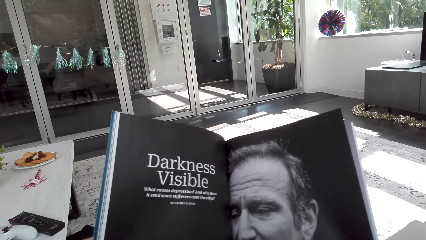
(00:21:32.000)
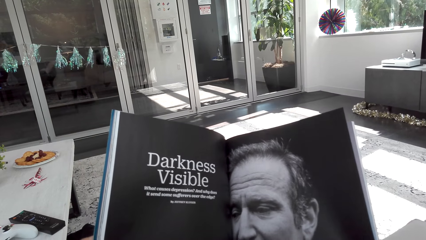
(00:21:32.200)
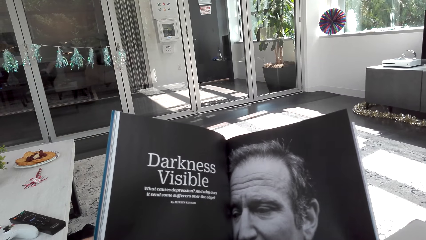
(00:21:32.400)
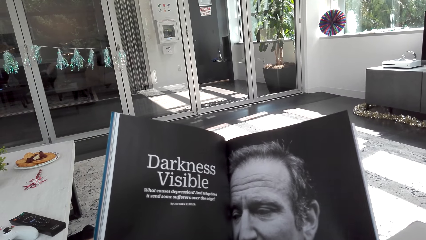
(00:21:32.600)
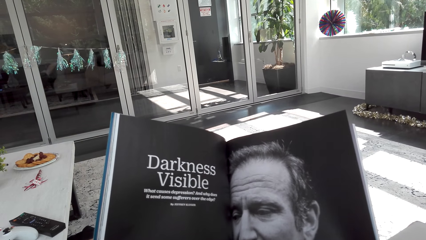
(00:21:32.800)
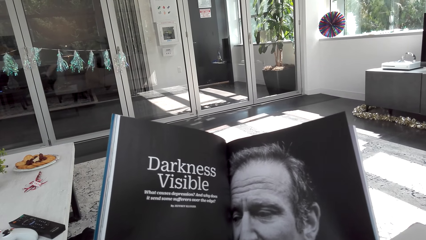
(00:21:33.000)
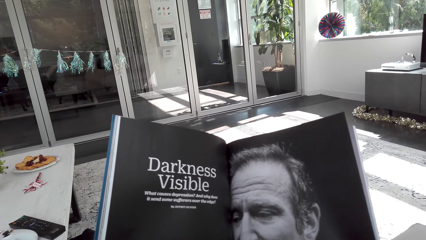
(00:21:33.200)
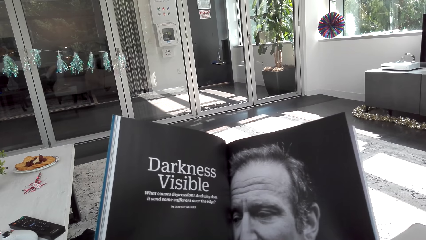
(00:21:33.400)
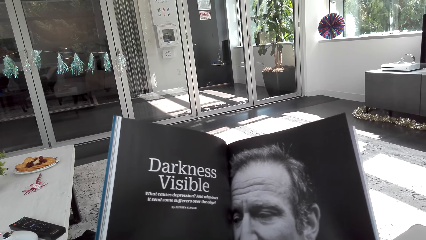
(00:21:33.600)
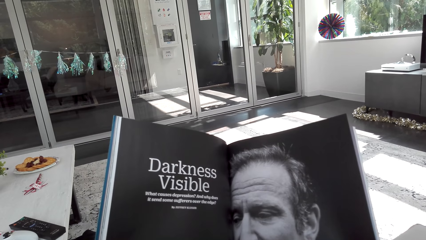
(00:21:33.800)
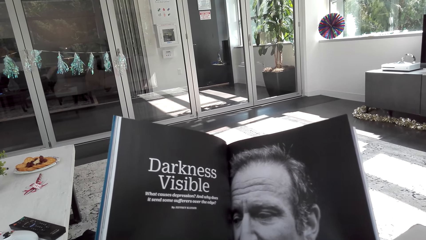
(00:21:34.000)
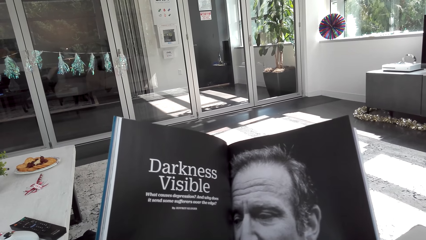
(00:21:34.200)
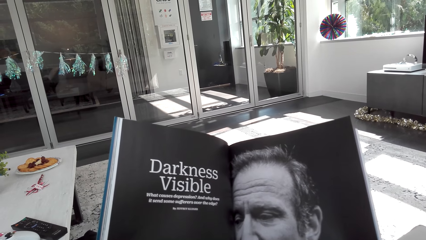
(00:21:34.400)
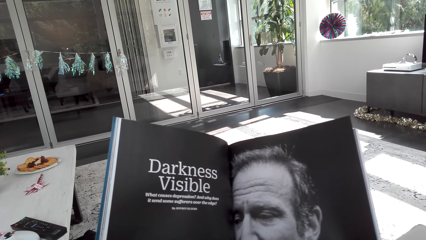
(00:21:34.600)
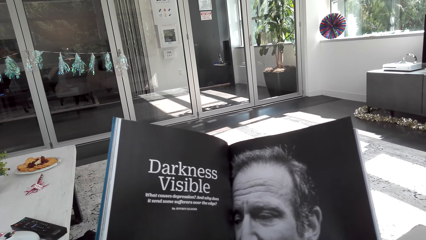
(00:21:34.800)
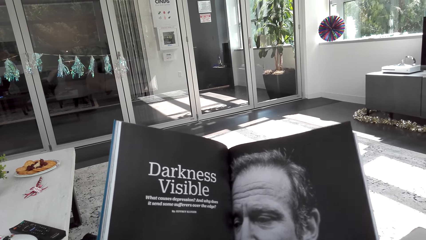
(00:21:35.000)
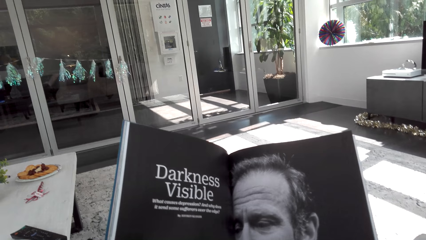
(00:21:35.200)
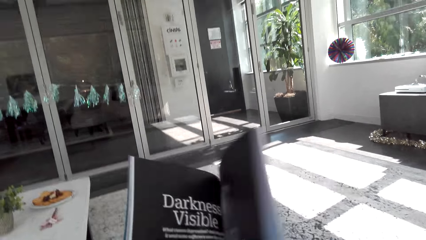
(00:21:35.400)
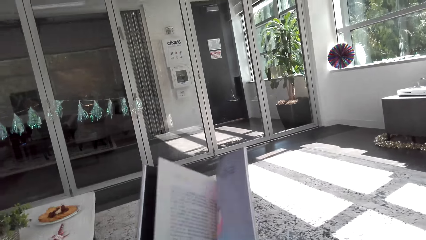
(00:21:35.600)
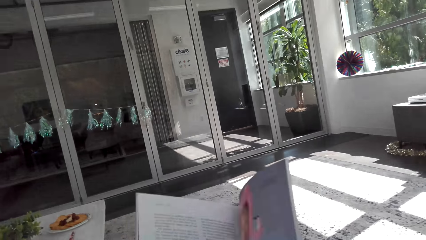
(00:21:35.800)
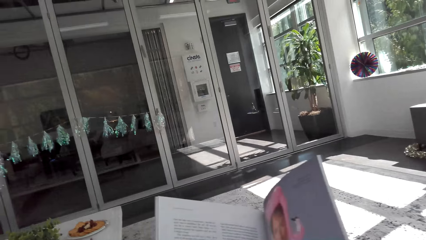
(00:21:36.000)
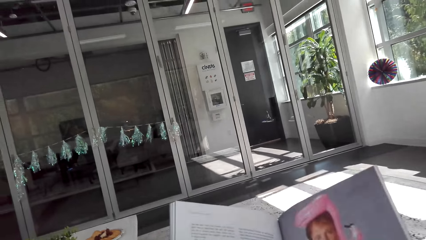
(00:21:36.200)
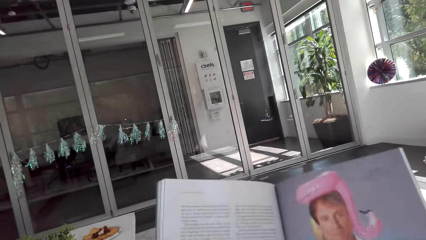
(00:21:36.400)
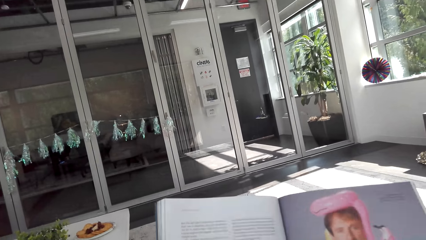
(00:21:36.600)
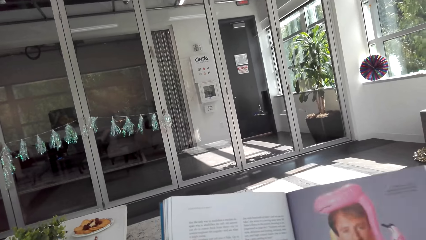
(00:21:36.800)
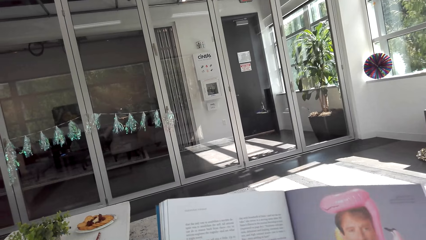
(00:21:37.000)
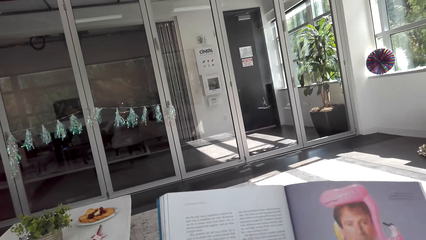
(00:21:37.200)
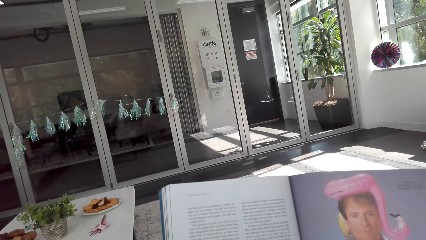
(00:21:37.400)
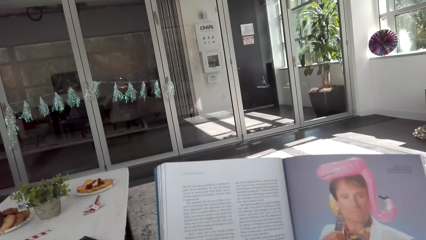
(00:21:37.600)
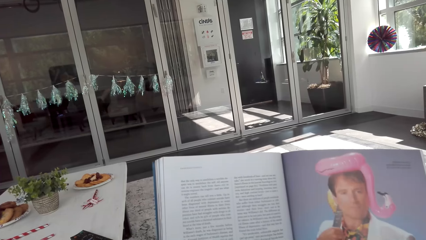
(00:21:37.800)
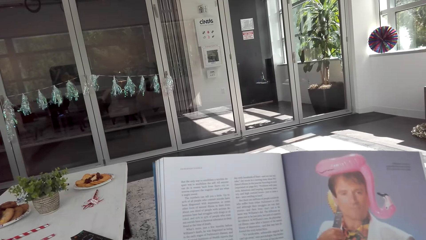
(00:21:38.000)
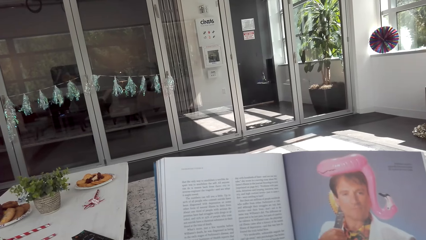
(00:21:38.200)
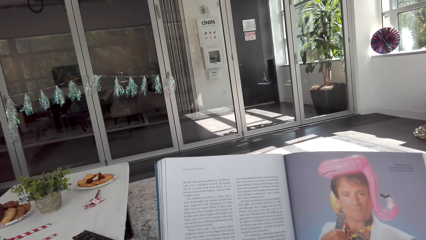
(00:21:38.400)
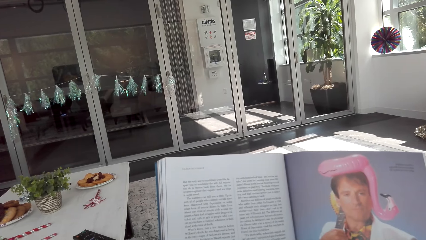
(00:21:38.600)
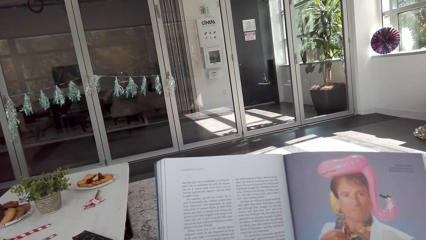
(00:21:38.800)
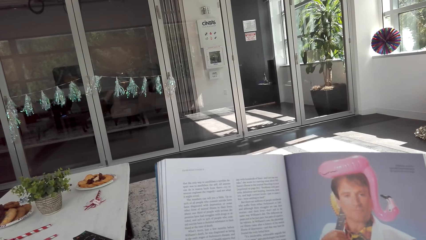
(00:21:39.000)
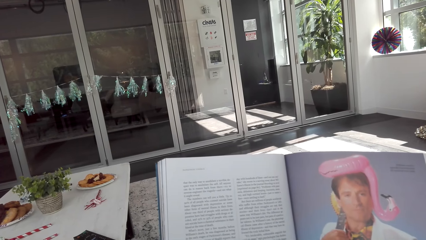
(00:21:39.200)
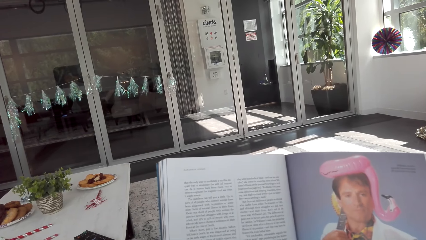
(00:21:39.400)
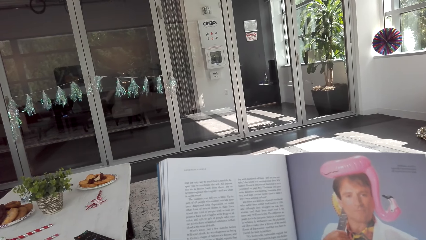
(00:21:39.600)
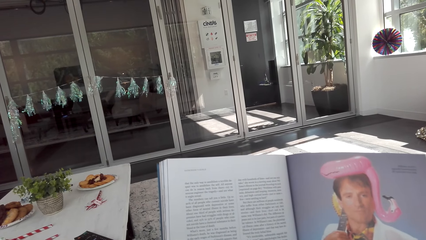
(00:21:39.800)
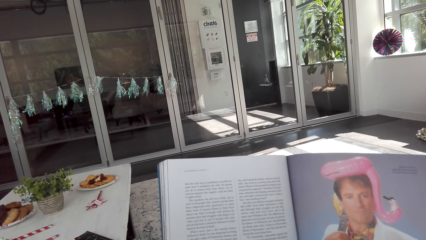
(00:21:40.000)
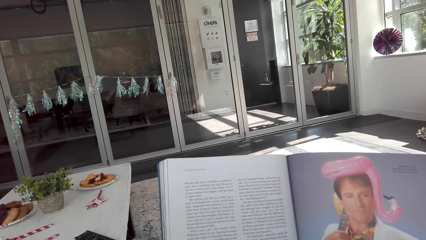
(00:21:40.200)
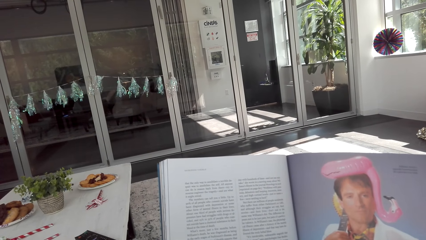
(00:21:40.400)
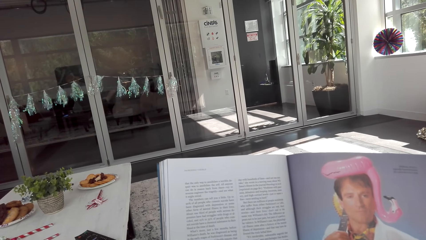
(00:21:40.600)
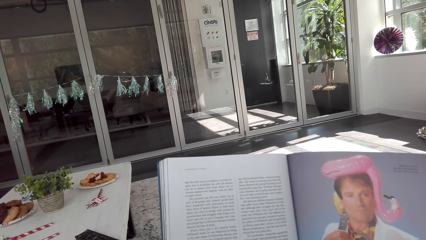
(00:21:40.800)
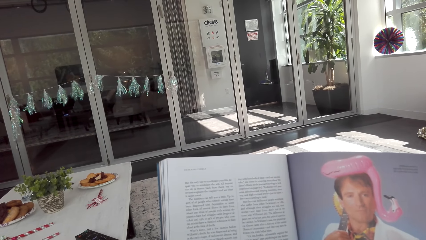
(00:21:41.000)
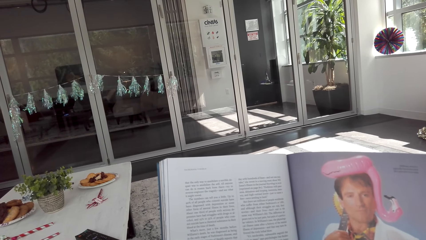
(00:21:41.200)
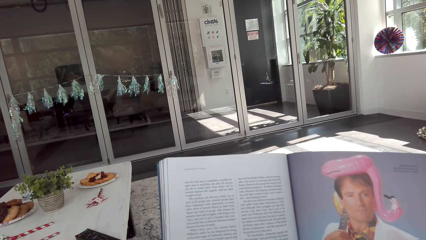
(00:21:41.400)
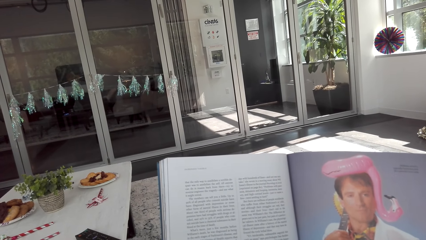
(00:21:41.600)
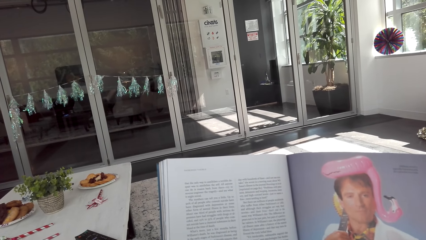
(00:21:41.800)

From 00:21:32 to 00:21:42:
The camera wearer opens a page. They read the book.

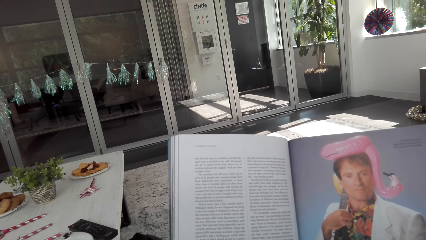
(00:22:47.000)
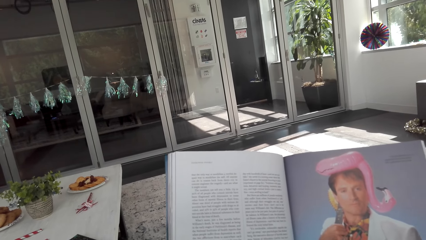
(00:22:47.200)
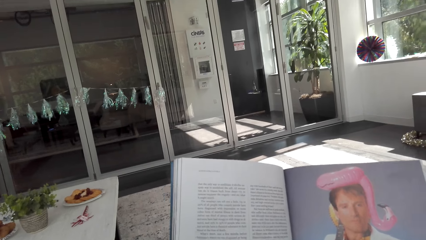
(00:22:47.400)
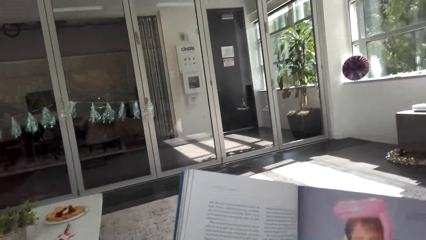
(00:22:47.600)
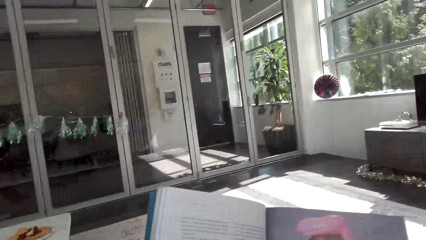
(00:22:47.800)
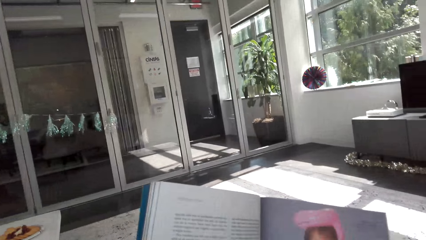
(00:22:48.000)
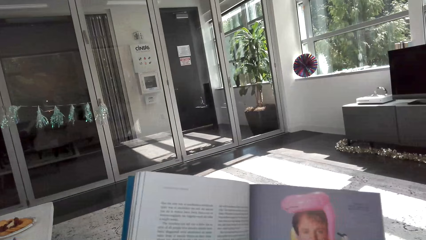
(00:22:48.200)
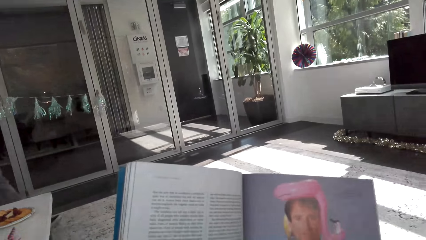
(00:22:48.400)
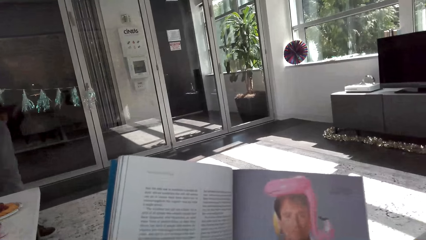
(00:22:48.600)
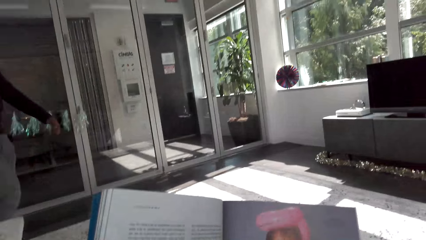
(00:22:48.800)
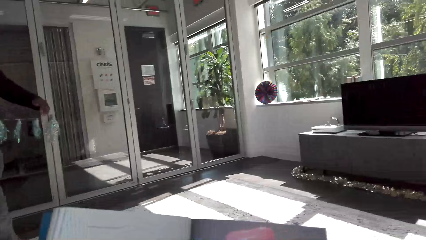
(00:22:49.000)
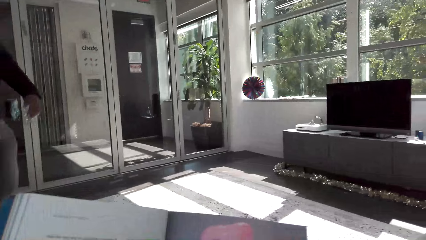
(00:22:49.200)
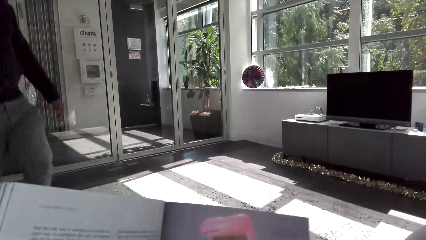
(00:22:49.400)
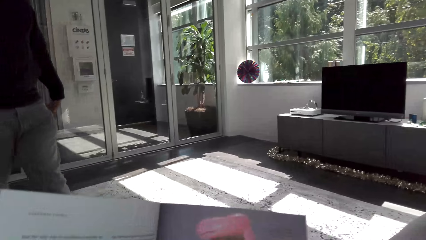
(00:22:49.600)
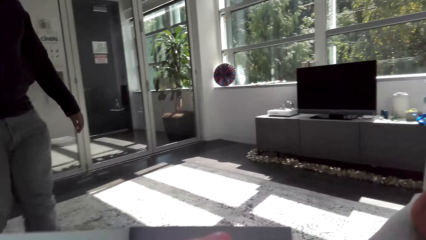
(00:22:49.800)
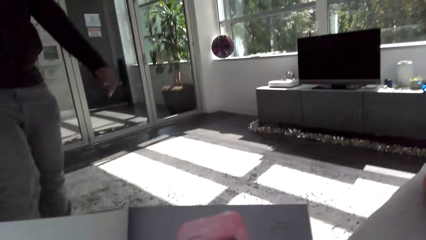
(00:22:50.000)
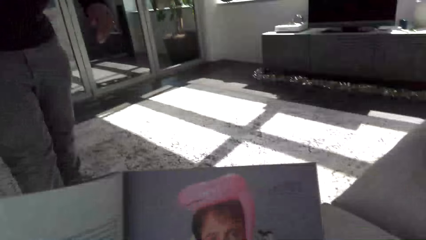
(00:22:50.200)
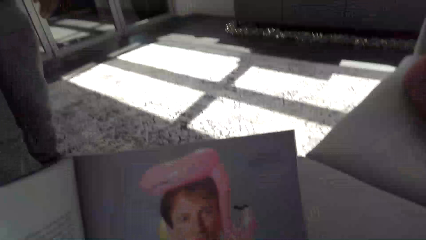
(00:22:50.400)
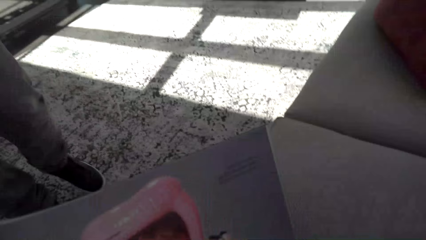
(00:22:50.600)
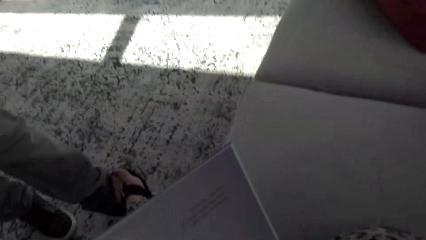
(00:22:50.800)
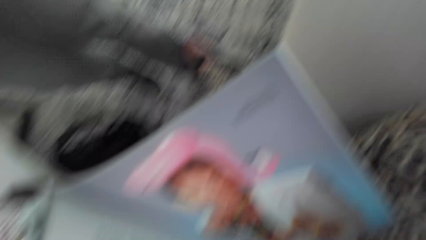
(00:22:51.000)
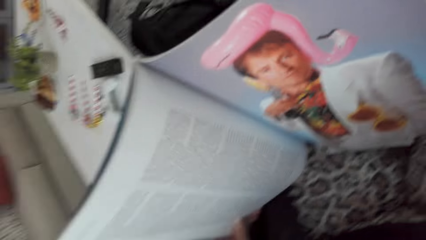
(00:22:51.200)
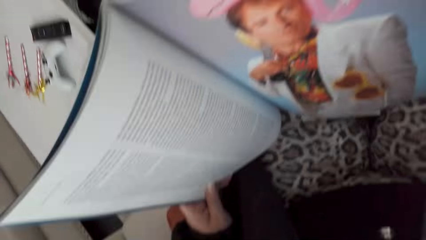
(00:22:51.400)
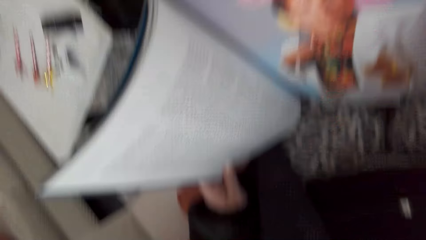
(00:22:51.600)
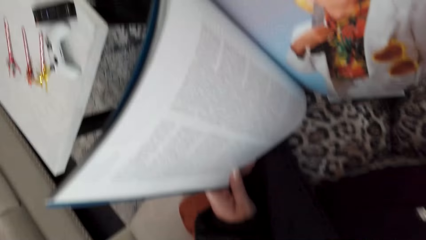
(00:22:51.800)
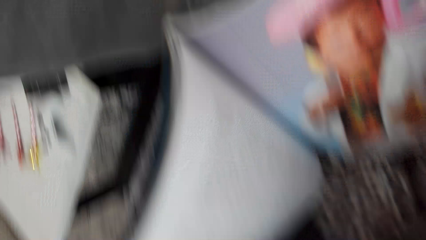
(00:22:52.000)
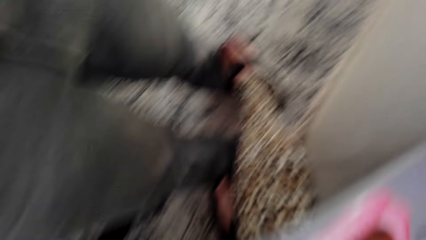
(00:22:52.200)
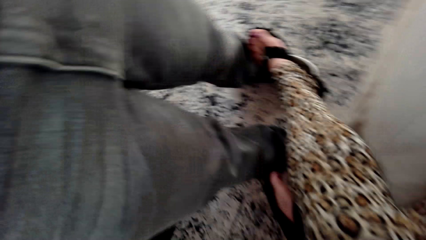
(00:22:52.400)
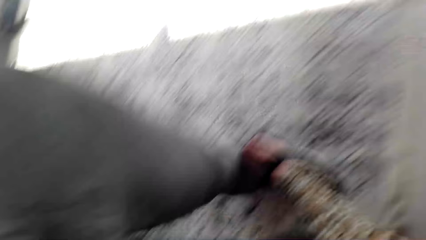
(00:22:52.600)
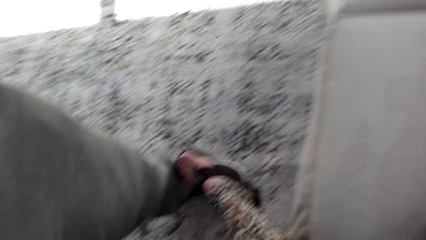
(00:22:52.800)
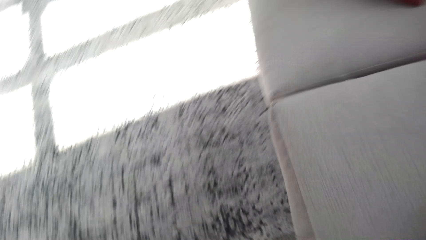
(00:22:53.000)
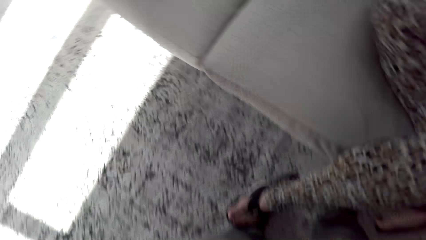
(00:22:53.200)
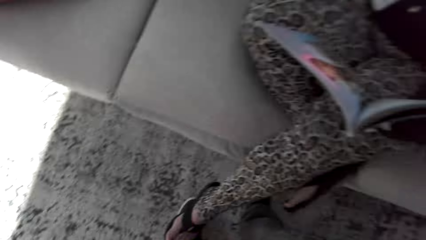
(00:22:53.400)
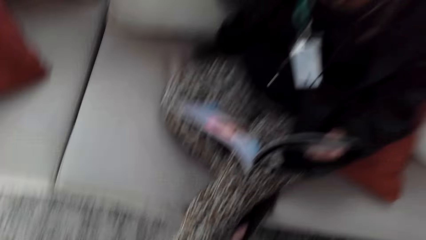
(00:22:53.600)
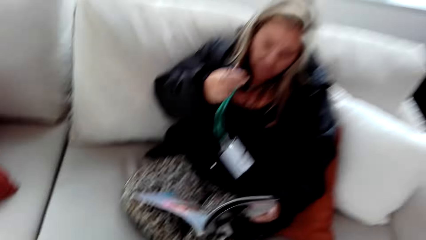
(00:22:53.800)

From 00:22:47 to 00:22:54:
The camera wearer interacts with a man. The man walks around.
